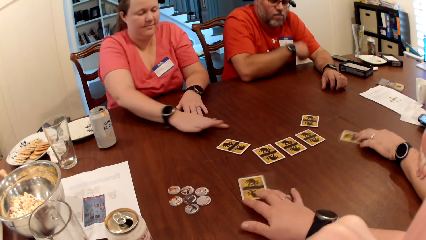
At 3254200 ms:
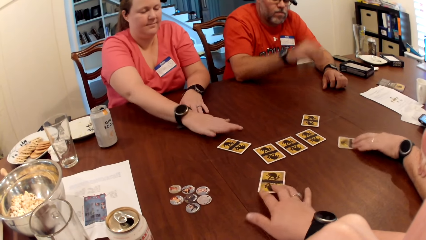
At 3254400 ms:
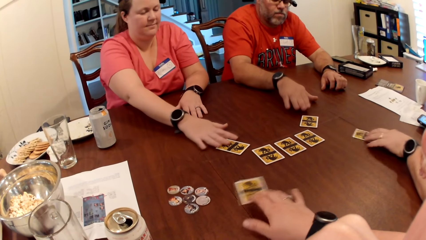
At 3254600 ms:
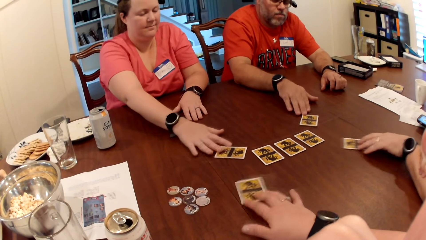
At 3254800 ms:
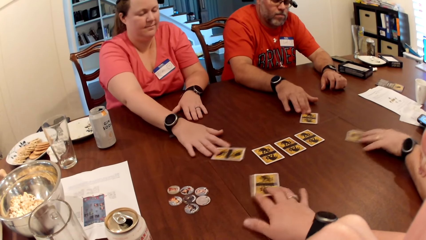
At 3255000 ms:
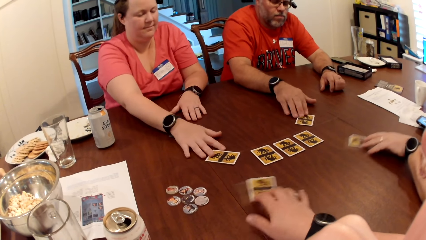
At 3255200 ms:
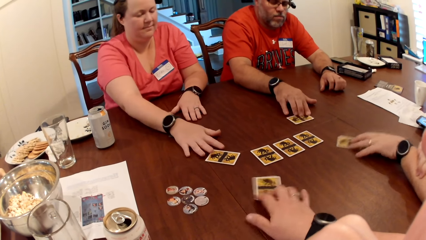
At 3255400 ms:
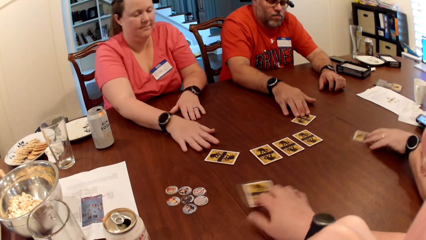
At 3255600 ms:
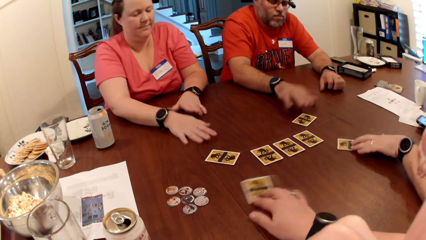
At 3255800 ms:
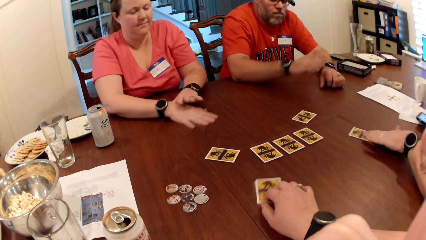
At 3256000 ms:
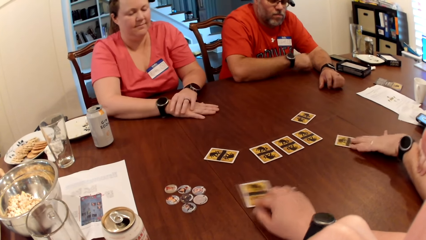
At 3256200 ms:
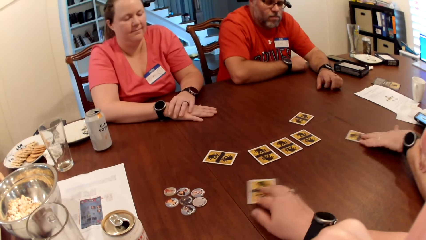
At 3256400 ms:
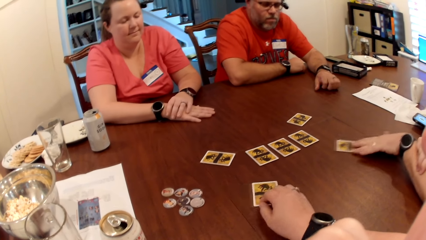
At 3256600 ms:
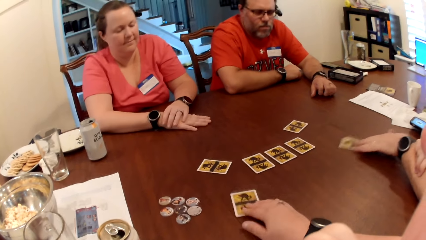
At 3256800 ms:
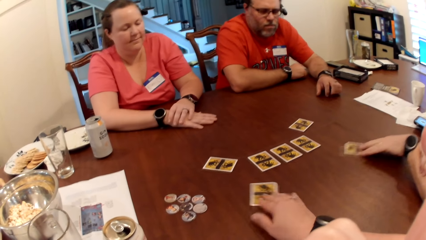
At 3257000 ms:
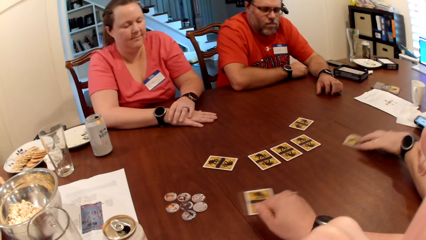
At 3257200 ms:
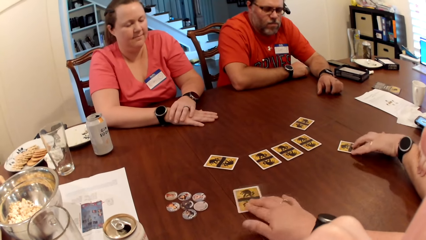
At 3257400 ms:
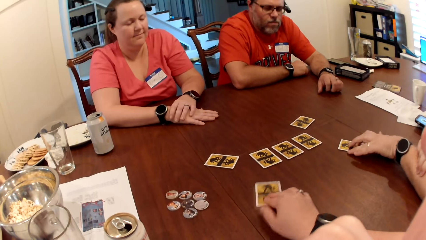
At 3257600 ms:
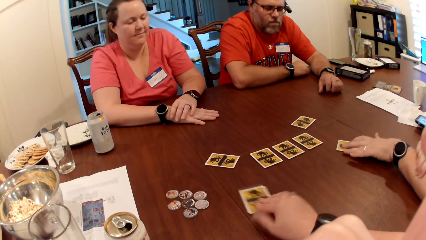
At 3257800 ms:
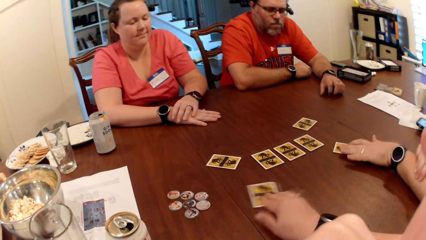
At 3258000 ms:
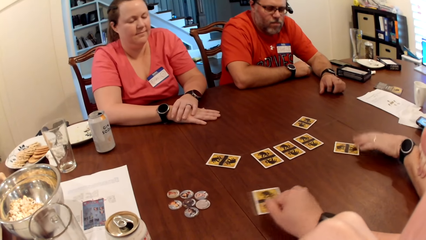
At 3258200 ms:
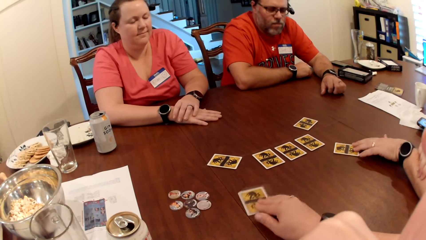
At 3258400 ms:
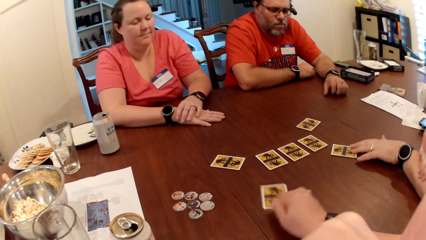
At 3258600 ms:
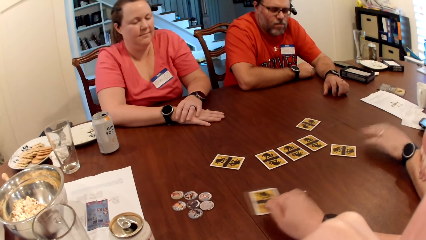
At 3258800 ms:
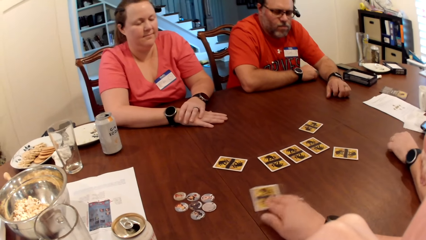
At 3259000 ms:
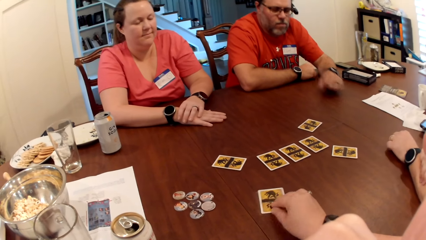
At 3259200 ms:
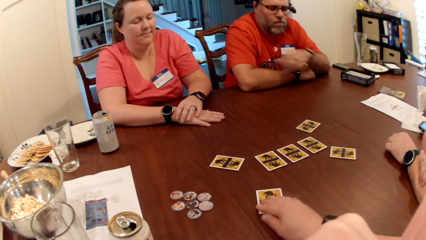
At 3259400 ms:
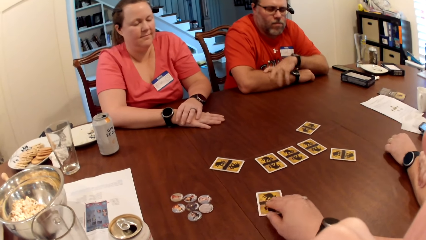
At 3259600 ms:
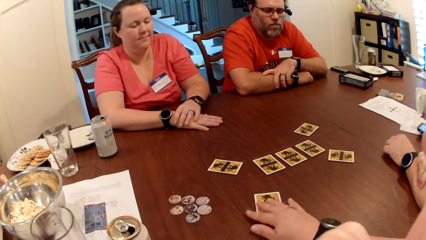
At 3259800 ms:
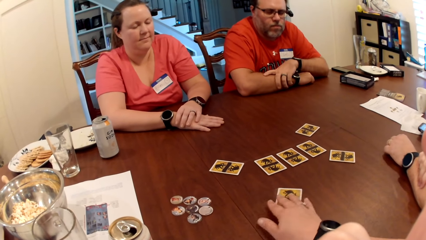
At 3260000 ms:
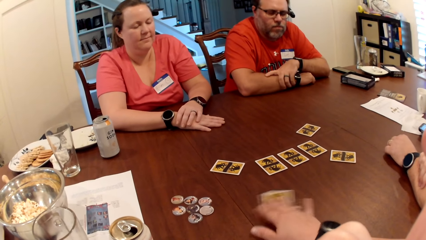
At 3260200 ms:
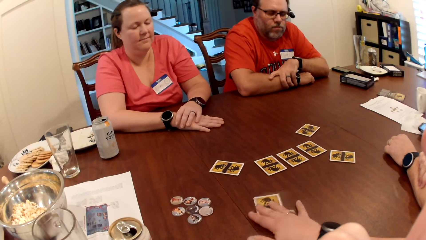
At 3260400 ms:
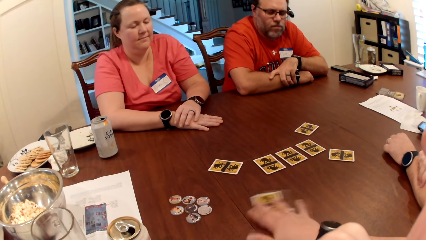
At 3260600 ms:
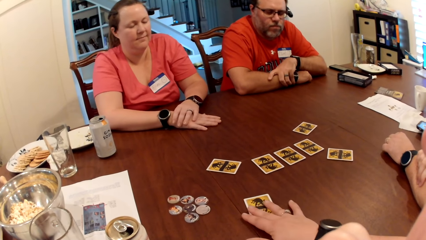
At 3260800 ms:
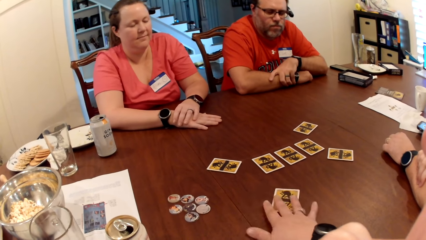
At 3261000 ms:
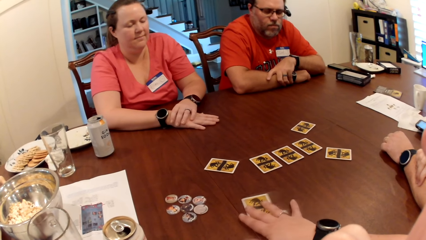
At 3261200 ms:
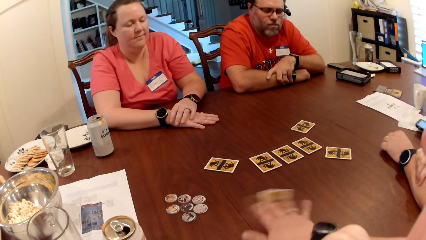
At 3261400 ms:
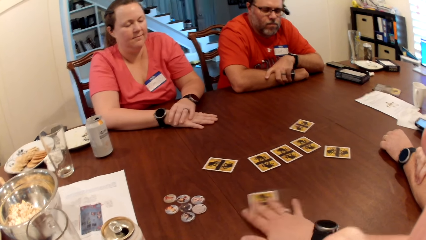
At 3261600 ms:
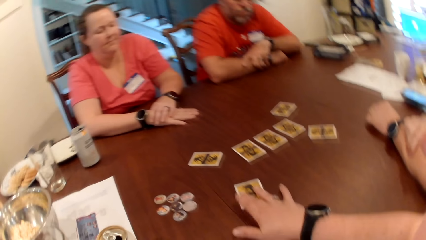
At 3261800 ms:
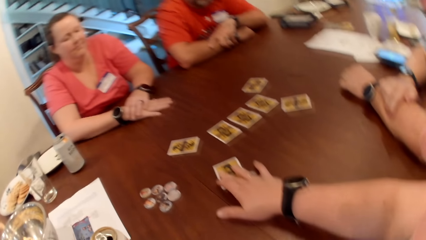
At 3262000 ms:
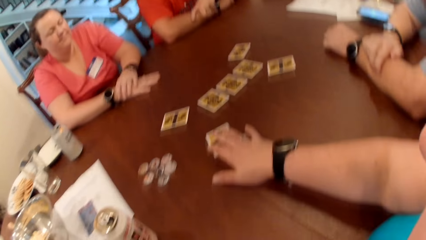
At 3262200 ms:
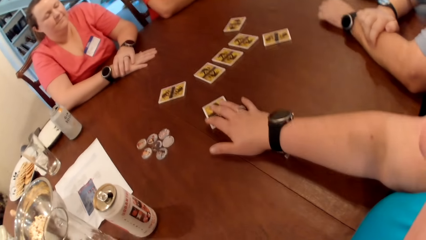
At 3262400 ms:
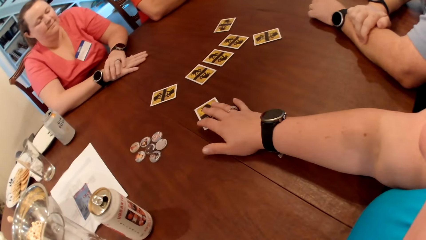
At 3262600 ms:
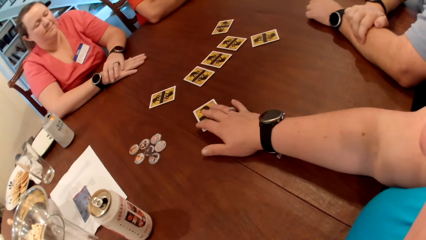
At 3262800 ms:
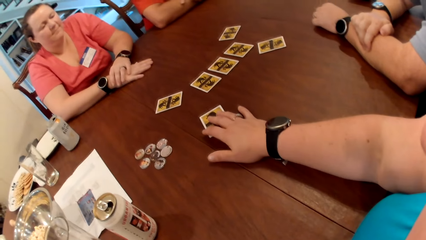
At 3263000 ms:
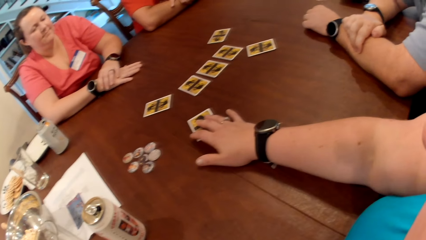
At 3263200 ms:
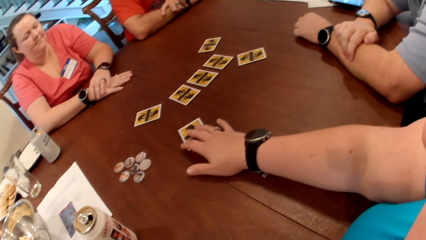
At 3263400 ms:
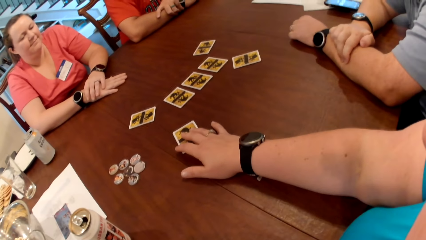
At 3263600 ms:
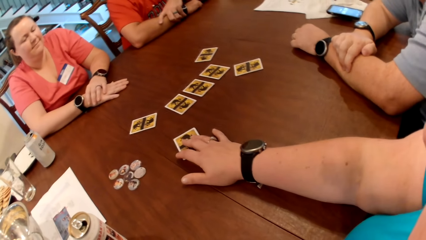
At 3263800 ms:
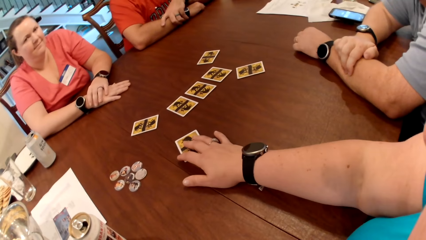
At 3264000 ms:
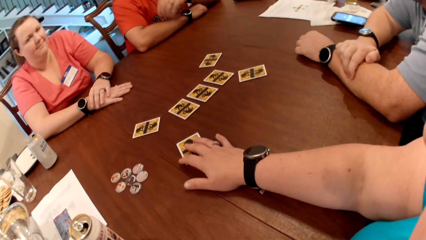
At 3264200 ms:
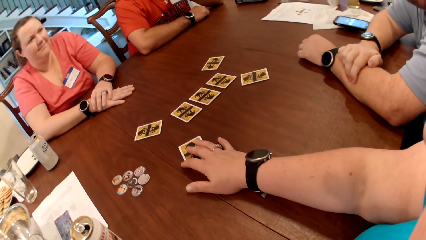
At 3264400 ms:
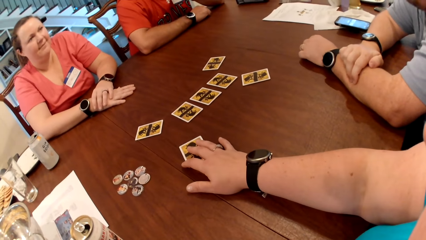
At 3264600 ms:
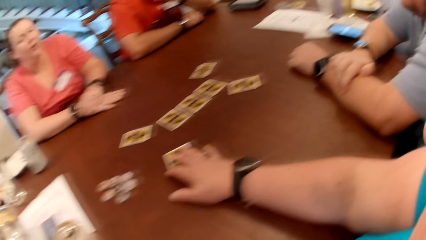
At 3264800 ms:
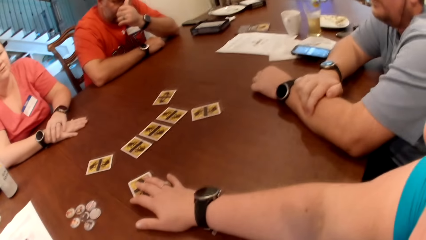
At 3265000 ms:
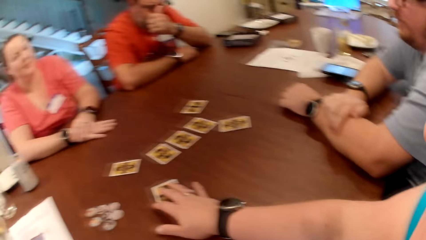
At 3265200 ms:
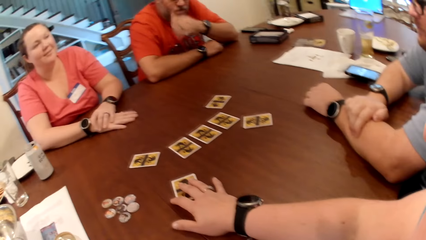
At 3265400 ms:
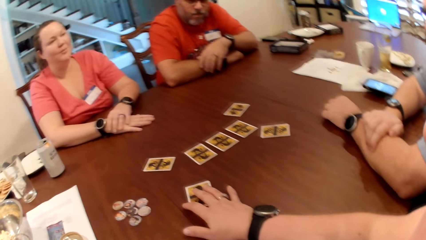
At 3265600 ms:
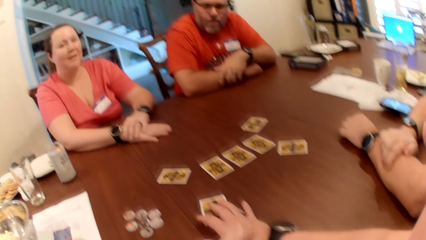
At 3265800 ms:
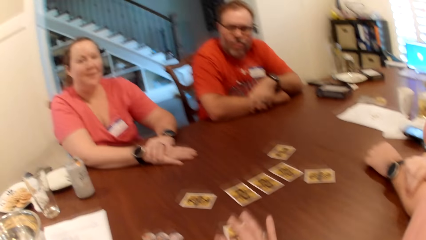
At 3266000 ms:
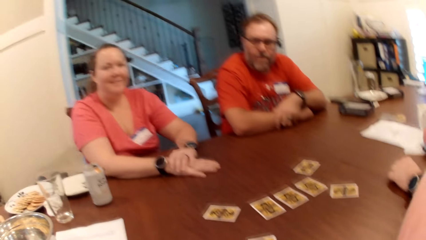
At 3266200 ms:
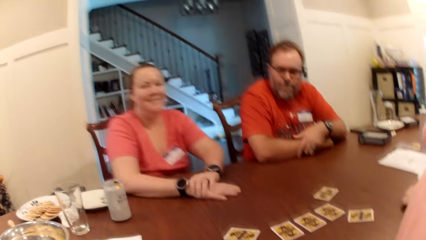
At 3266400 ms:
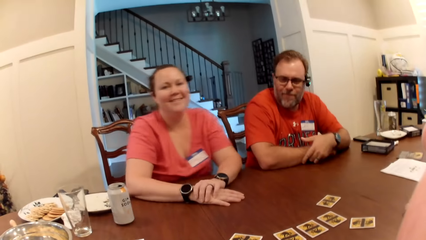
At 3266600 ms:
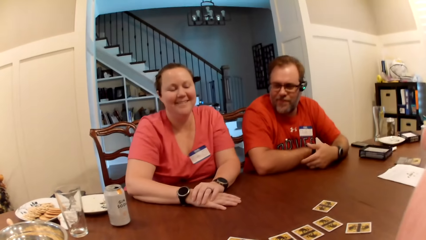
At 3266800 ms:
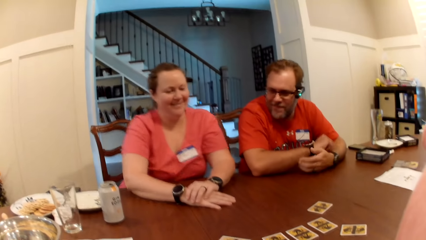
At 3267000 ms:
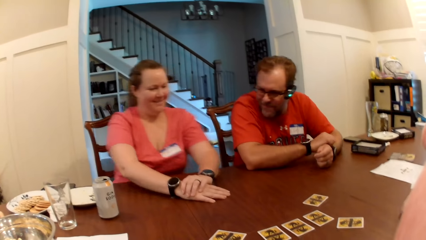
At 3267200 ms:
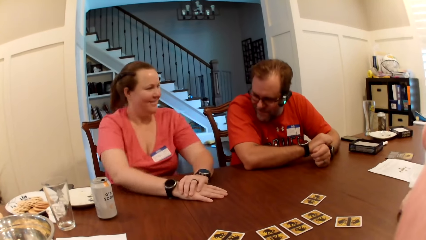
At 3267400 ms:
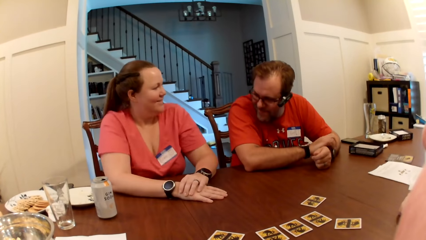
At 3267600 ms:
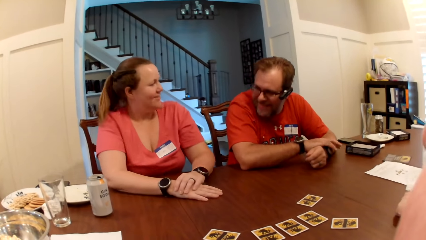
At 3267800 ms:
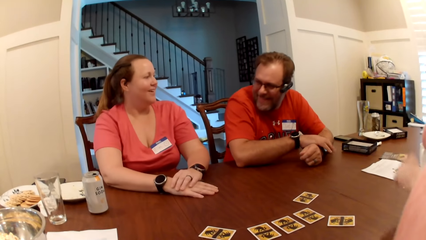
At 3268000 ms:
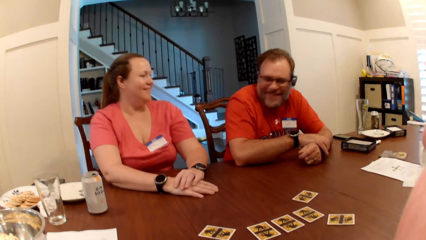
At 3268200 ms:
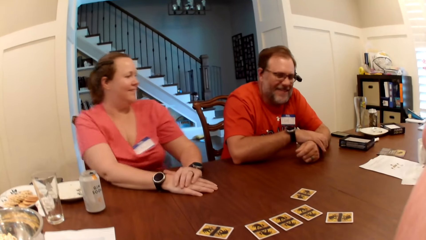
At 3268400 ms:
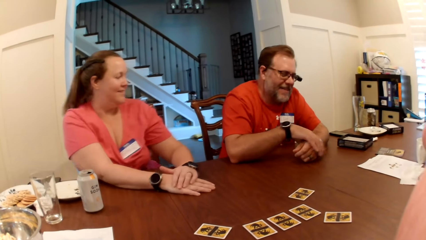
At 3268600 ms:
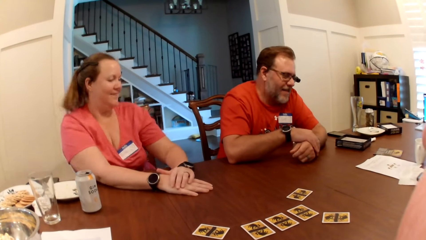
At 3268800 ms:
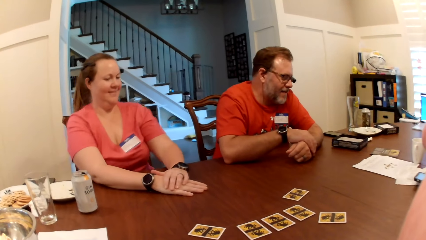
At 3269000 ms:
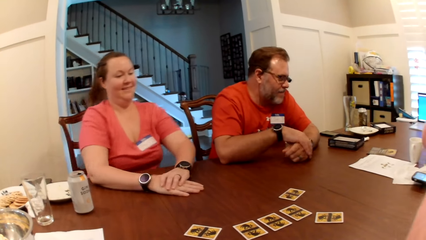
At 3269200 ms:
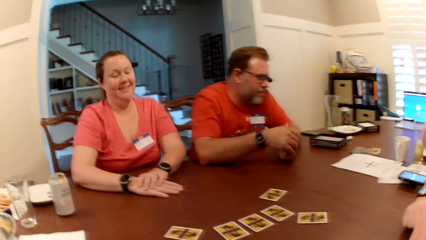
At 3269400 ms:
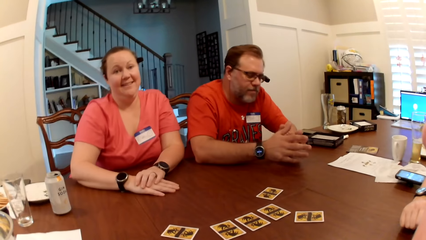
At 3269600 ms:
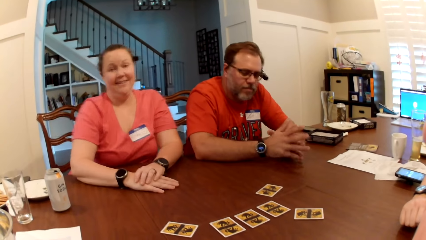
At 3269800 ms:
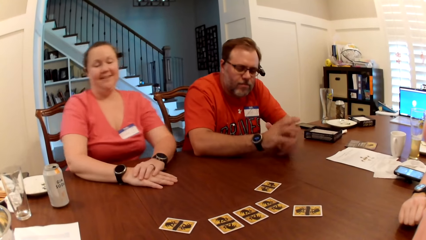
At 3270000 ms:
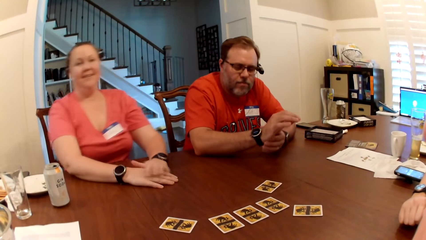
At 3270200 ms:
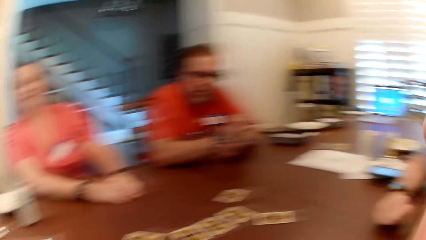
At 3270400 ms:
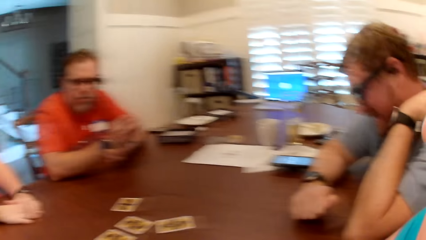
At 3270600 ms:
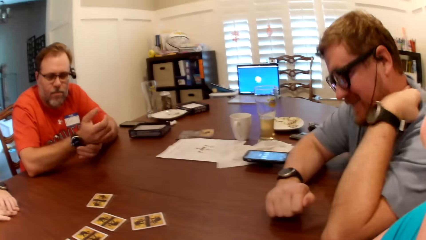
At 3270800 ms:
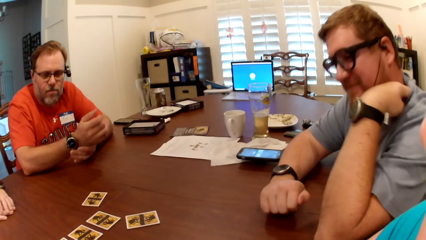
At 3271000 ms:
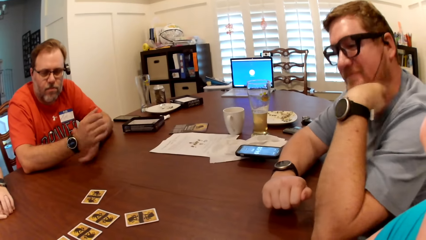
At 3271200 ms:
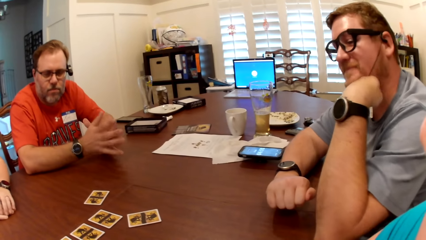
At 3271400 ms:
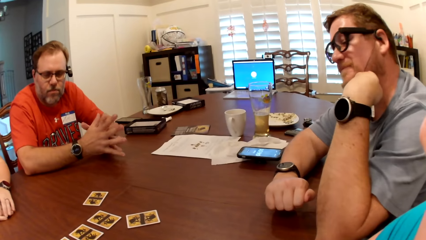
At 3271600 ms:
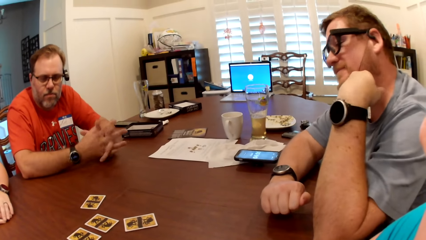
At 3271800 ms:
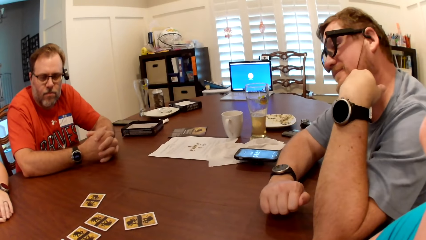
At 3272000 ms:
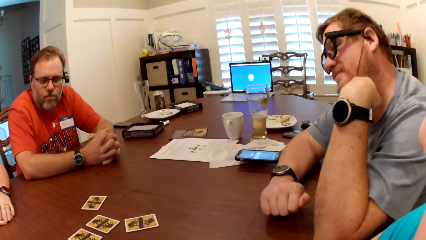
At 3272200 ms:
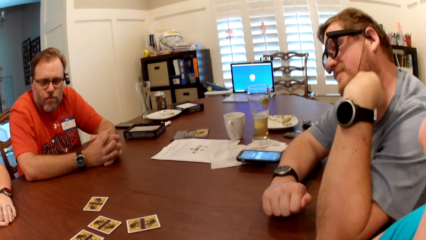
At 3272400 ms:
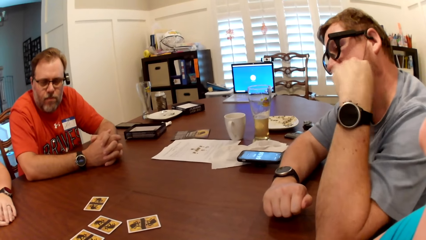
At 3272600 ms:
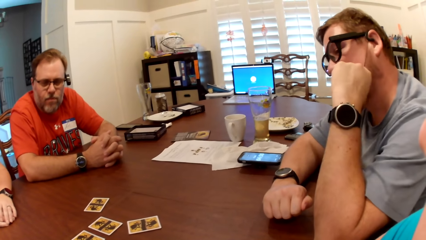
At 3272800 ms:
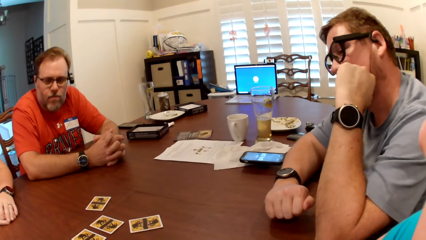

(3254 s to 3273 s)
A man shakes a card on the table with his left hand. A woman adjusts a card on the table with her right hand. Another man shakes a card on the table with his right hand. The camera wearer holds a card on the table. The first man converses with the woman, the other man and the camera wearer. The camera wearer looks at a woman and a man. The first man touches a watch on his left hand. He touches the watch with his left hand. The other man scratches his face with his right hand. The camera wearer looks at another man.
